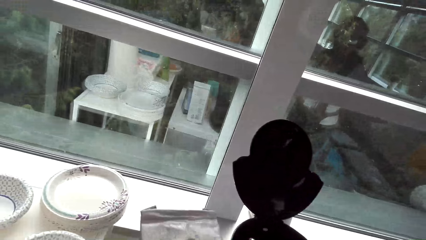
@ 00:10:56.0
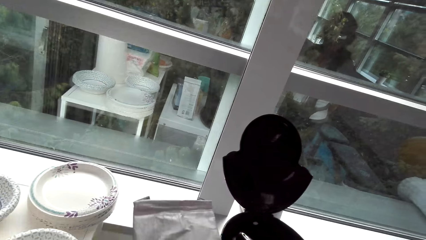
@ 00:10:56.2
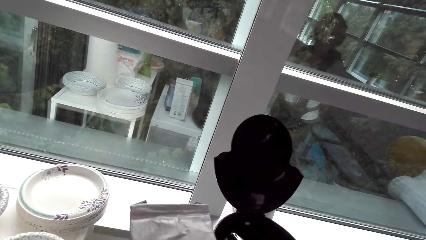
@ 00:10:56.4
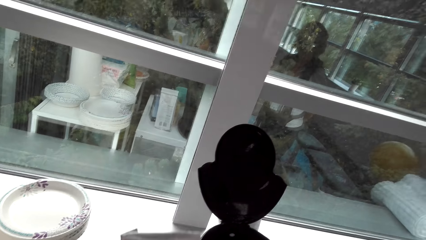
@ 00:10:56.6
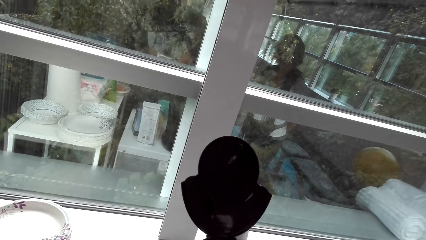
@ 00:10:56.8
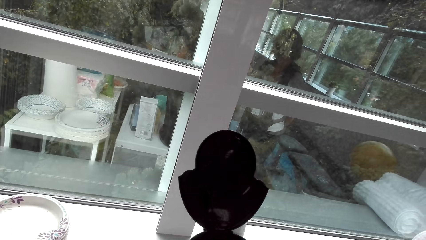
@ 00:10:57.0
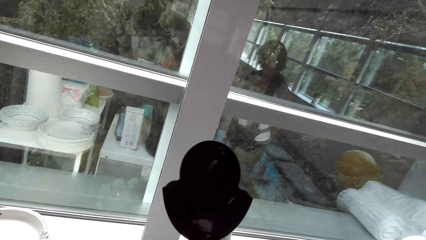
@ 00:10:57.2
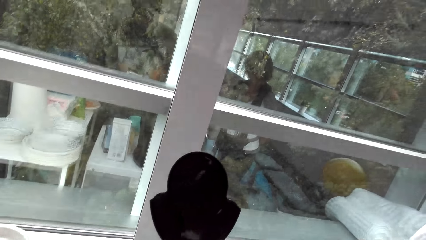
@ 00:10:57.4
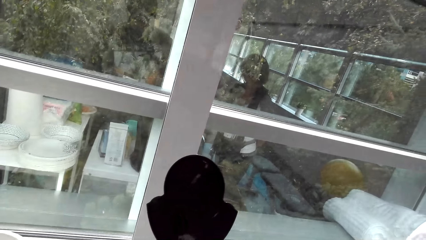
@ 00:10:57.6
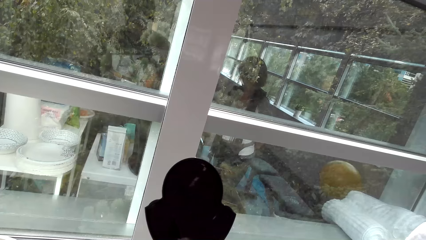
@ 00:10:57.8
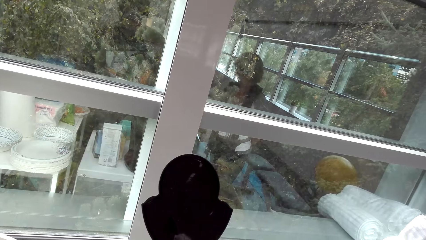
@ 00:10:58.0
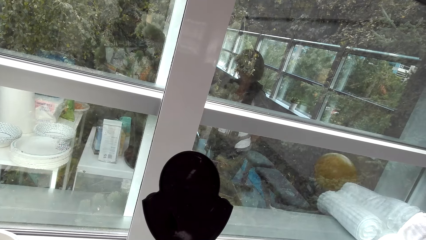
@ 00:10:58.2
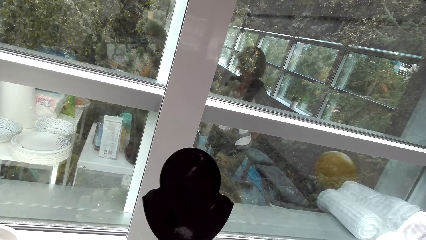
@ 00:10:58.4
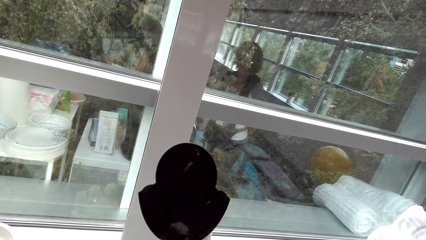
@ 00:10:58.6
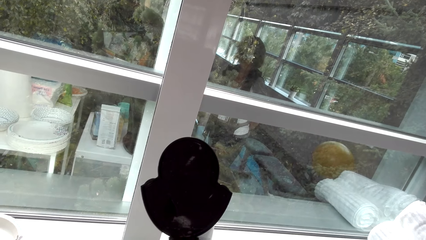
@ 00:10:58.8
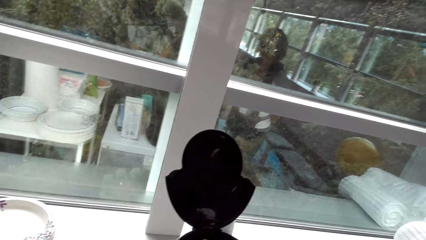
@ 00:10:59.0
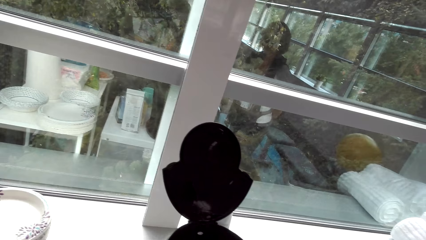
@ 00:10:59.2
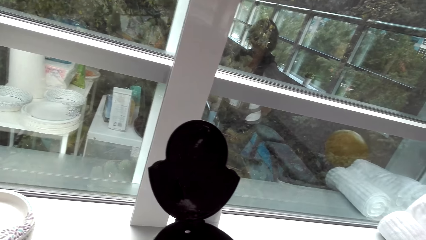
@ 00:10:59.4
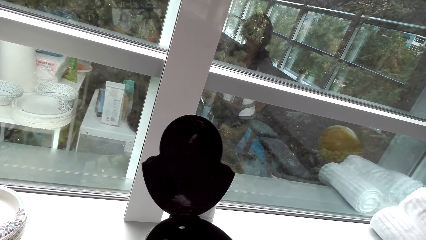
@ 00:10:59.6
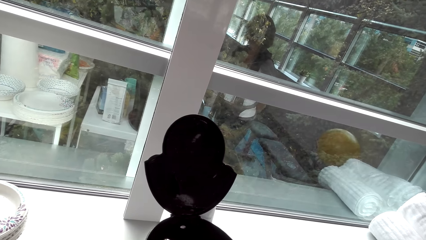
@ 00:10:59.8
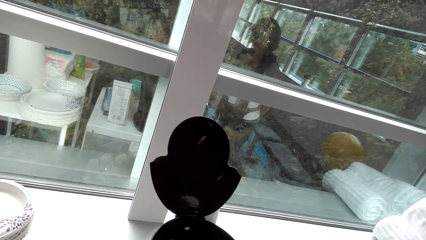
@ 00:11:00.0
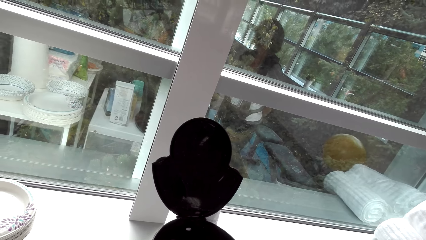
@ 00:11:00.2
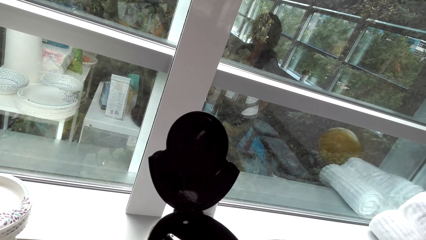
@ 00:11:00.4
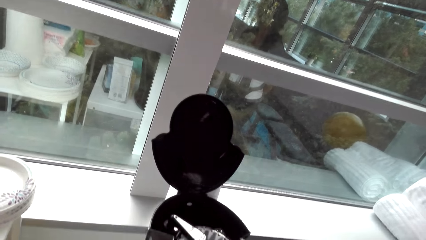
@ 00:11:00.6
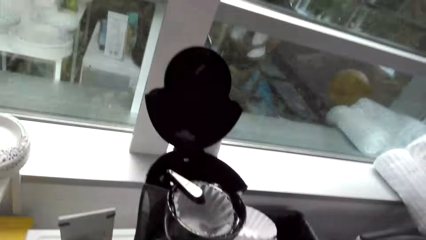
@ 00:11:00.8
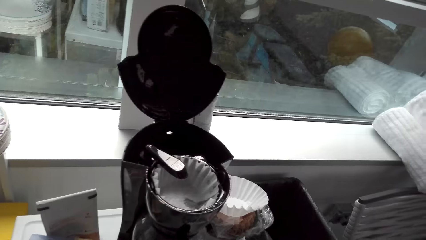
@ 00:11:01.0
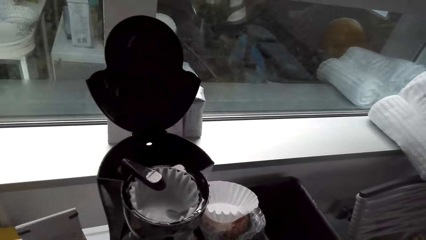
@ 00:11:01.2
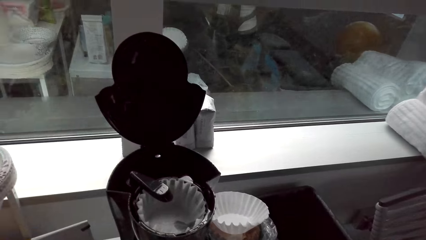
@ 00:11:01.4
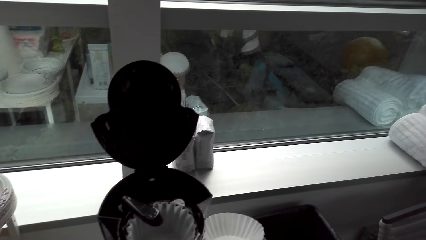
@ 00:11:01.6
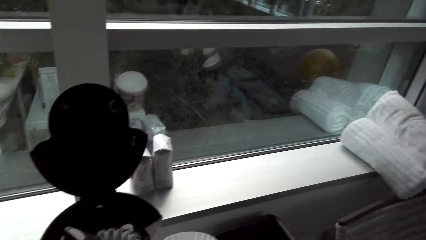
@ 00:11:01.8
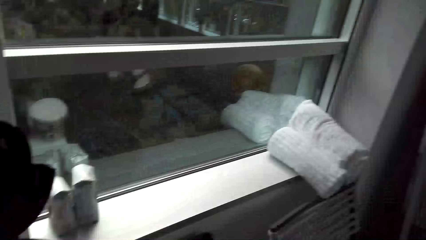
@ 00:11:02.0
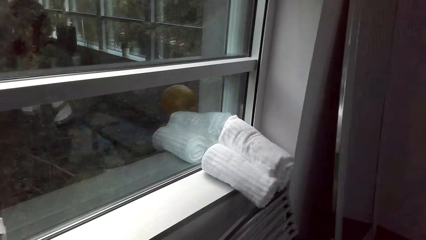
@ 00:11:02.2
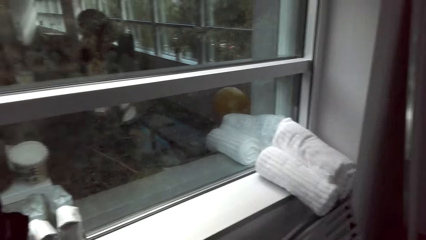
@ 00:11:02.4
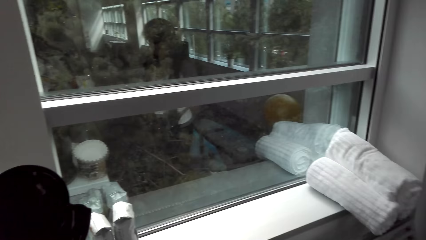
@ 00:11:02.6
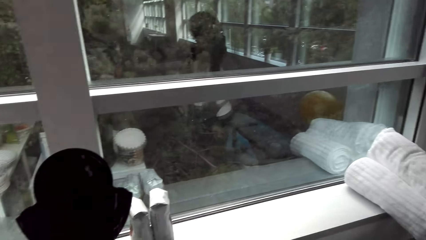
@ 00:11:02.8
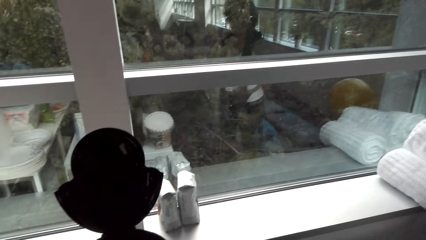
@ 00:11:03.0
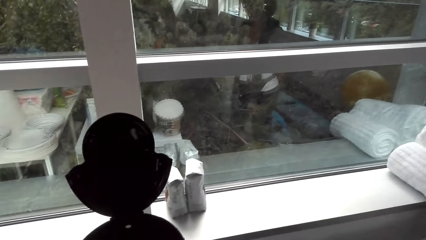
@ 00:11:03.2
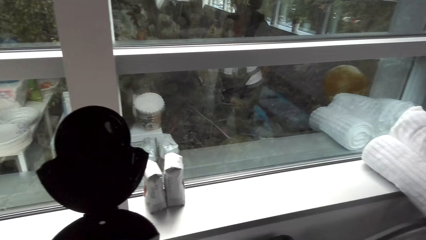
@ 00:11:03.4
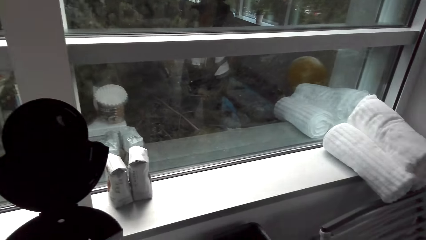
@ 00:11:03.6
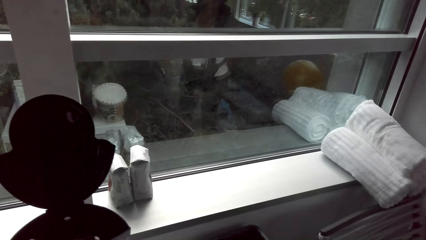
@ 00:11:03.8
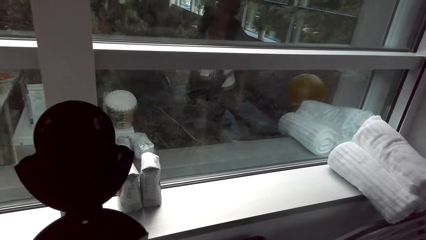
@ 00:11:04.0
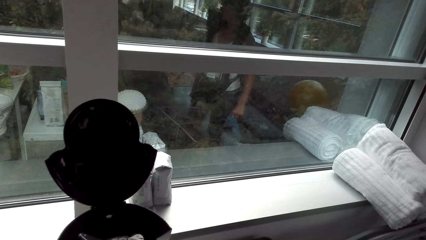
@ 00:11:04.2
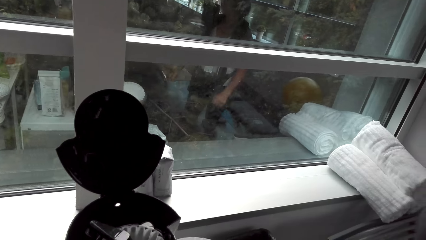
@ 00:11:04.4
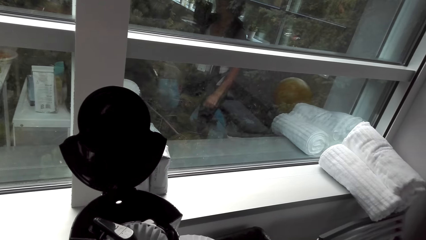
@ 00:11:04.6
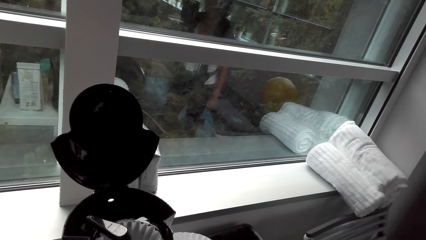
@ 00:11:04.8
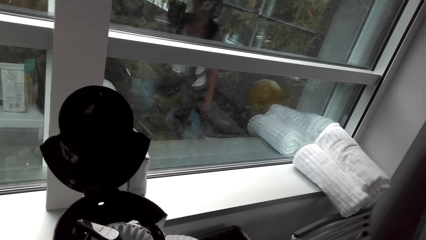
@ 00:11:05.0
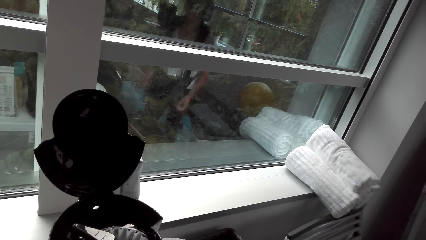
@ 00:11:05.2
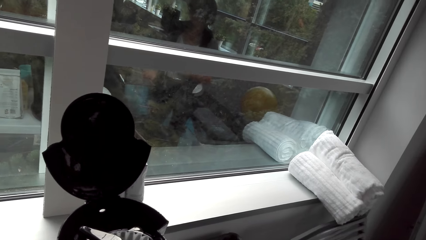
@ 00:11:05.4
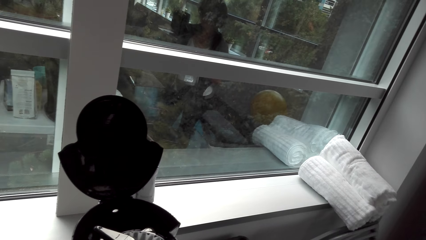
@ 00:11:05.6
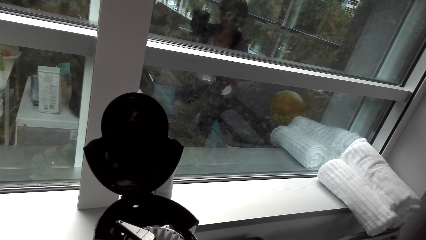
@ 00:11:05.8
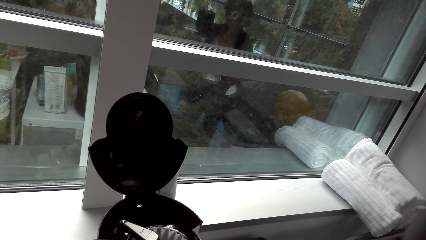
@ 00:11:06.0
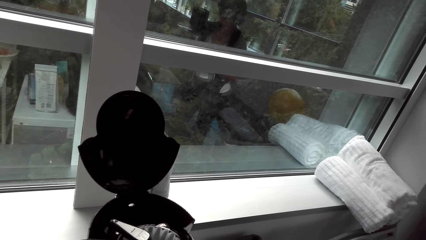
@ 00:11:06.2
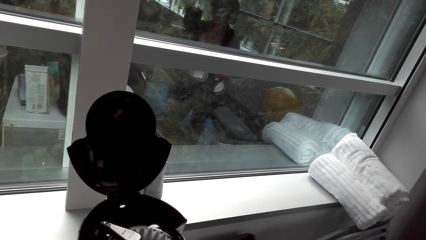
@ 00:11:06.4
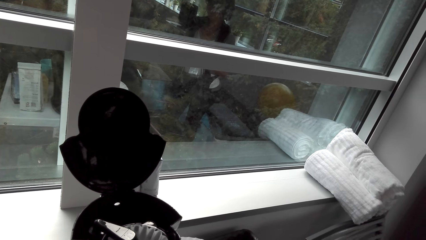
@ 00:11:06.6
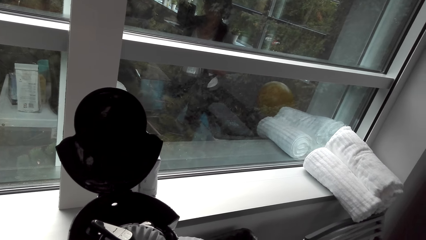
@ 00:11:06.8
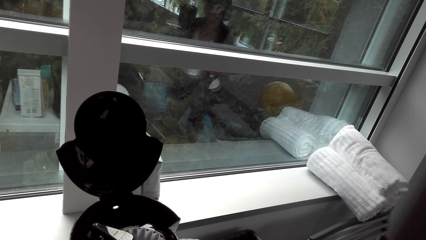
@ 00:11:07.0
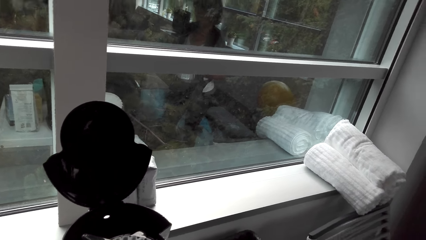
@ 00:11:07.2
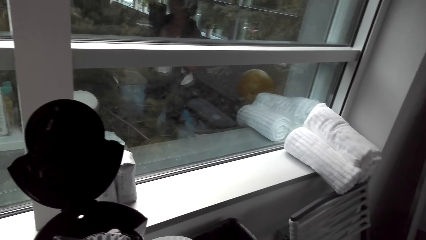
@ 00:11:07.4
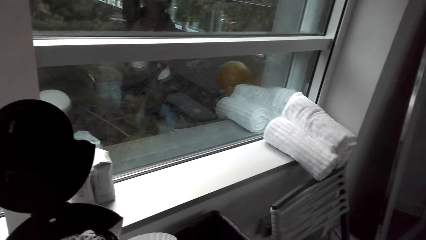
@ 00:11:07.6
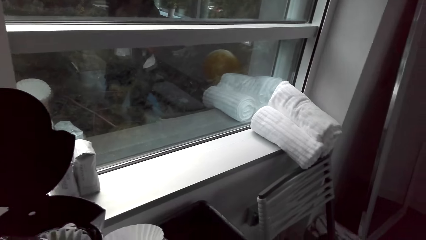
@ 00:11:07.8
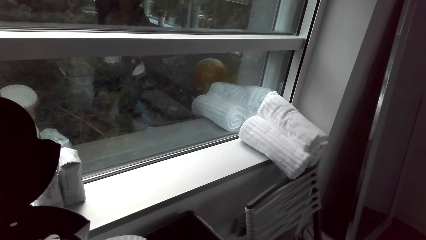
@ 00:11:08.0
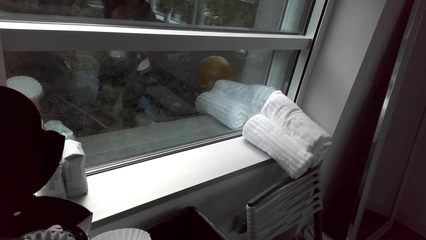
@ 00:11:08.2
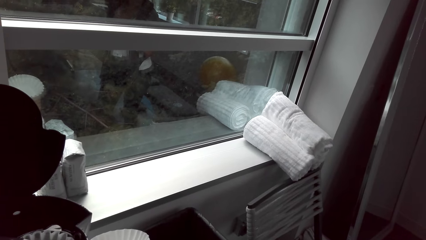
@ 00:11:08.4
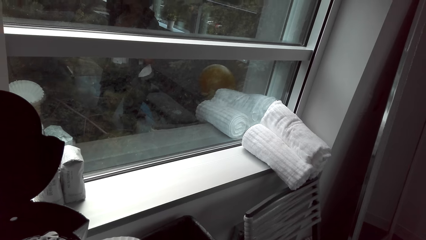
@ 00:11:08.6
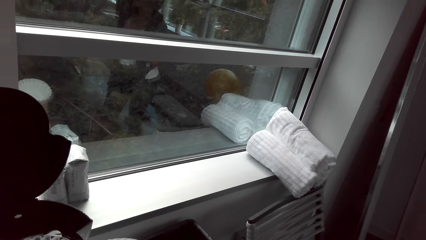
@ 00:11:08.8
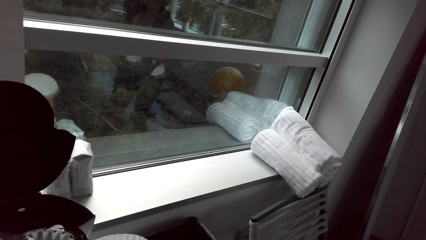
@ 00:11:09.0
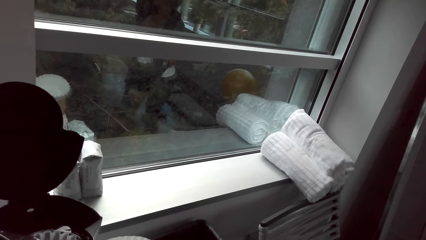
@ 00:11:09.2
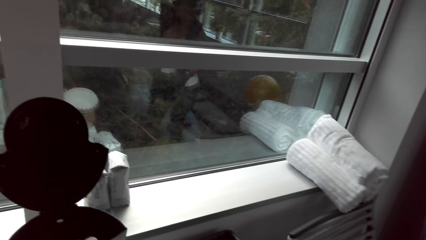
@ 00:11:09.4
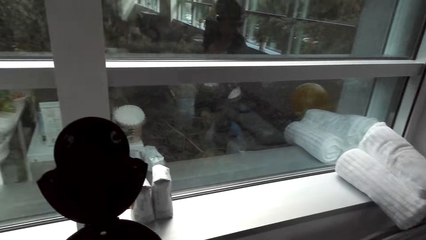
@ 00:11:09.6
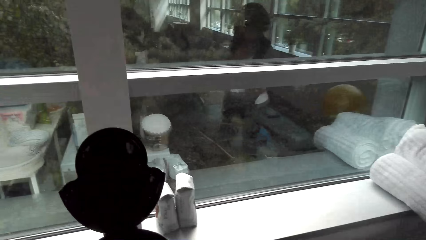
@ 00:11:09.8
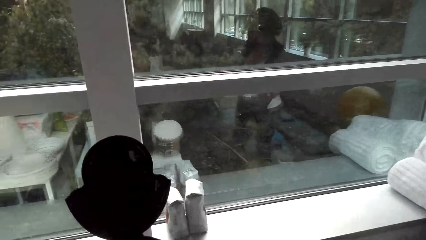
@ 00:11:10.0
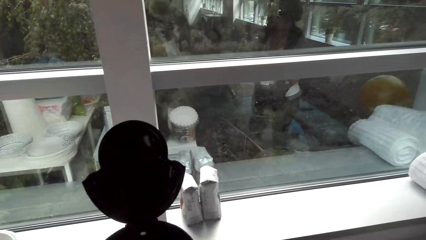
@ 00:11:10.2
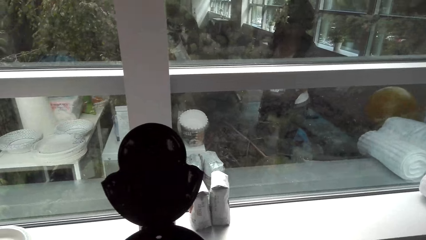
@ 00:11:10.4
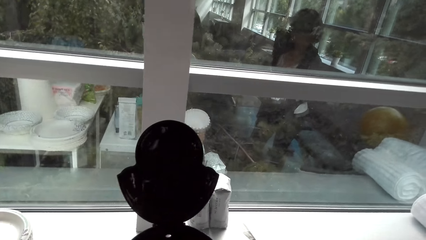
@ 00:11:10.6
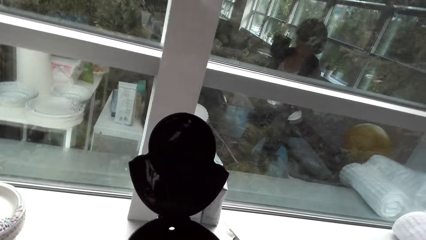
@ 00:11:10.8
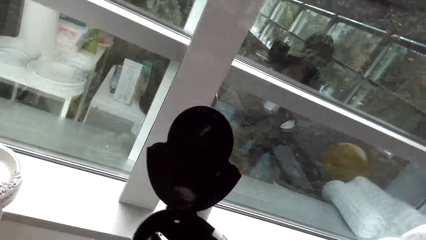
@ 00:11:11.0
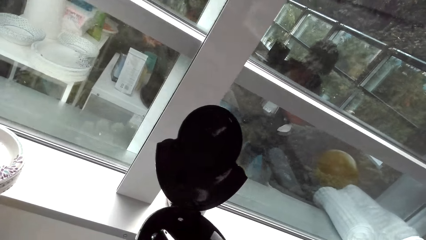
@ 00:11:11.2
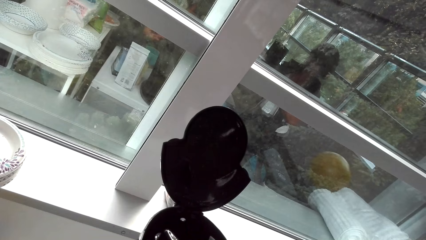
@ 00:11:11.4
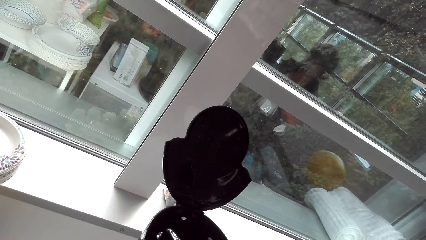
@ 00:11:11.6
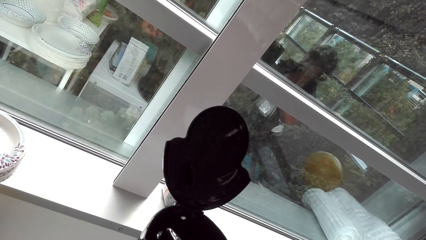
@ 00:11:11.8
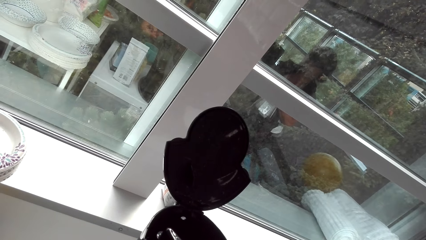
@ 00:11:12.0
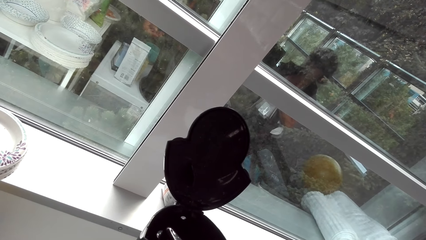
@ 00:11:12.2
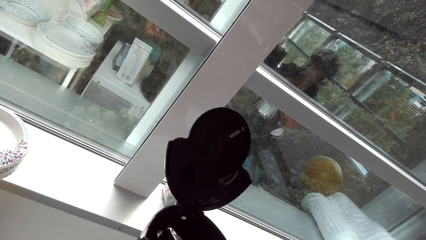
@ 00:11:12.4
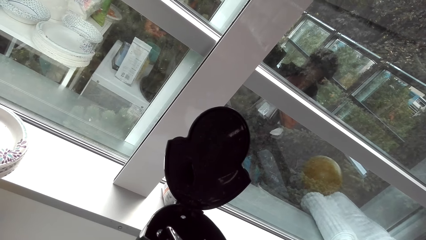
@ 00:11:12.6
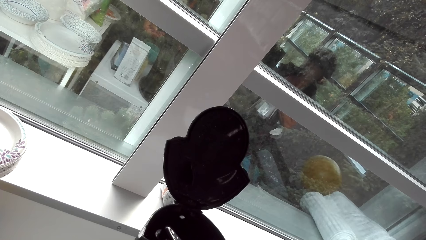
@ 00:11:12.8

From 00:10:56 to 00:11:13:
The camera wearer talks with a lady. They hold the coffee package. They look on the plates. They look around. They talk with the lady. The lady stands along the plates. The camera wearer talks with the lady. They look around.
